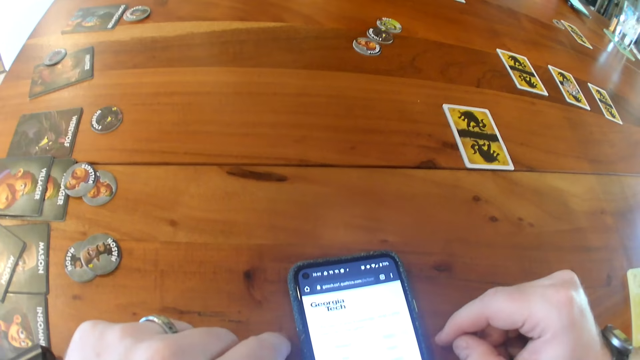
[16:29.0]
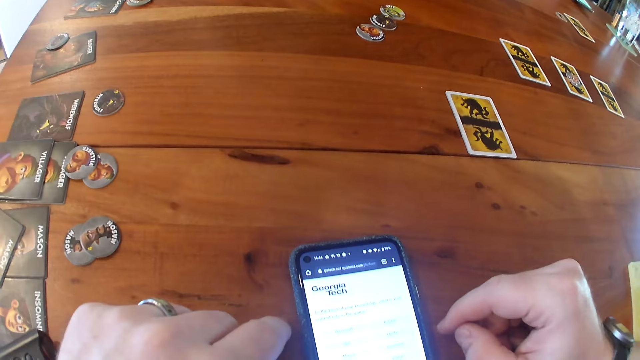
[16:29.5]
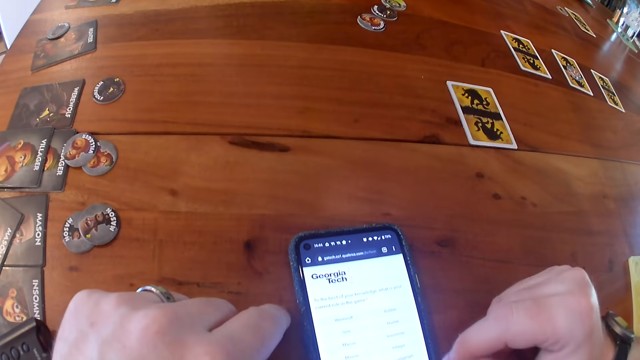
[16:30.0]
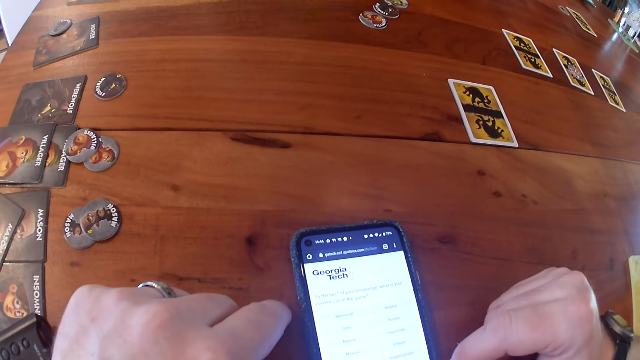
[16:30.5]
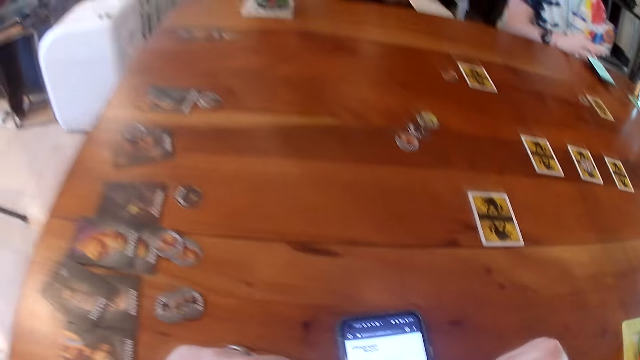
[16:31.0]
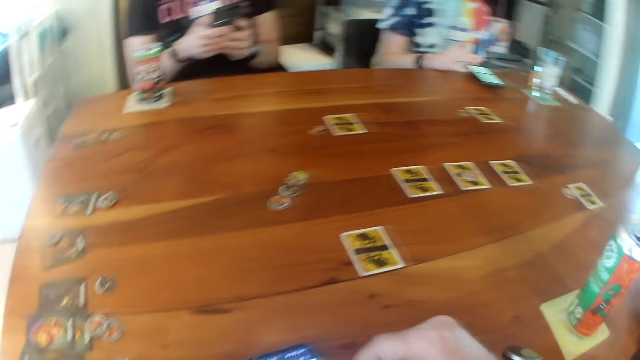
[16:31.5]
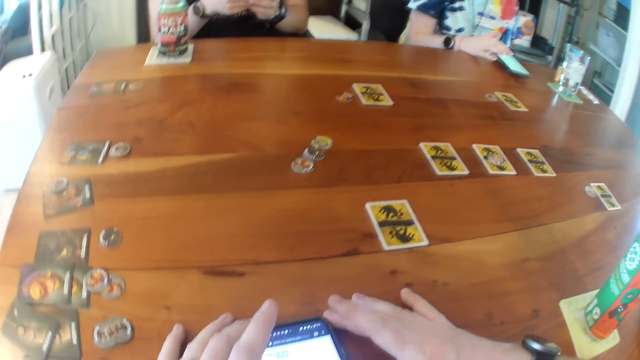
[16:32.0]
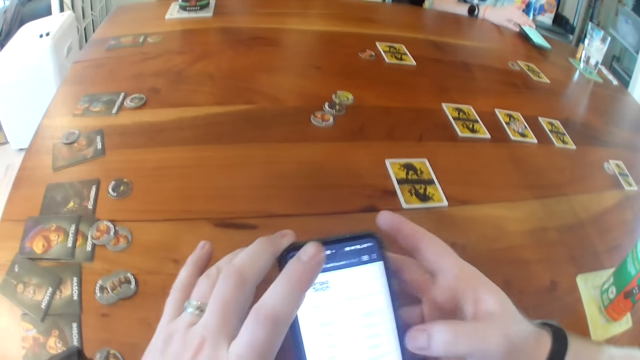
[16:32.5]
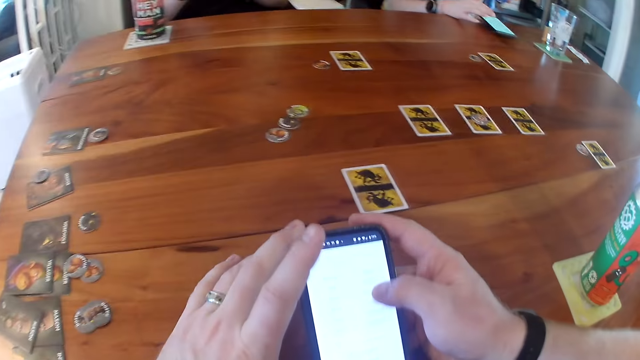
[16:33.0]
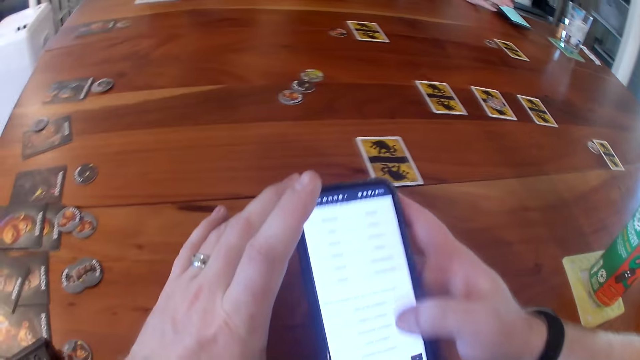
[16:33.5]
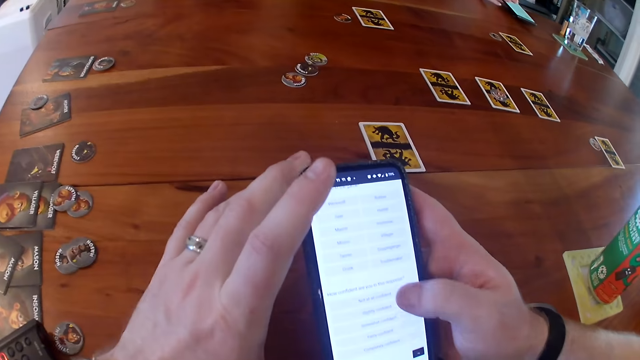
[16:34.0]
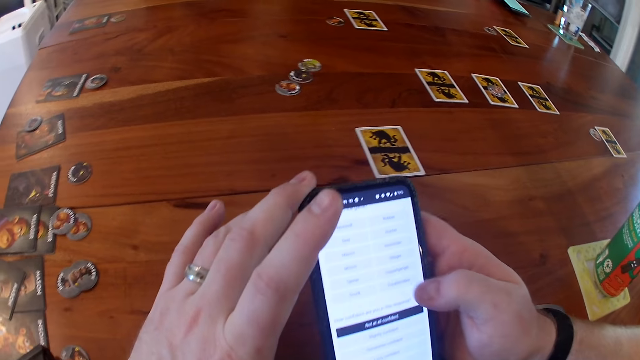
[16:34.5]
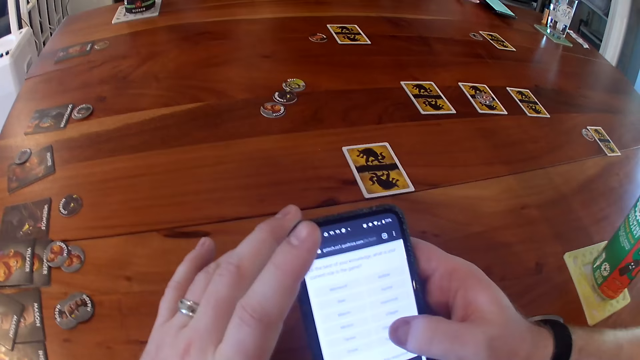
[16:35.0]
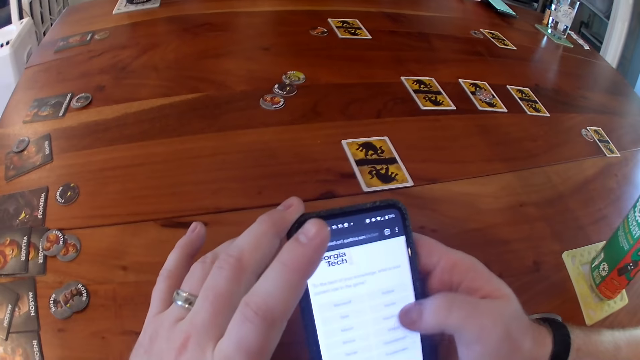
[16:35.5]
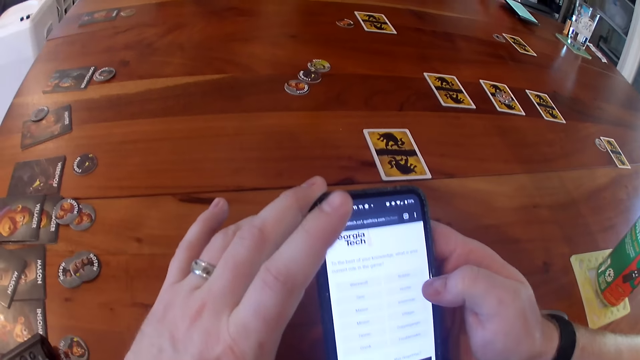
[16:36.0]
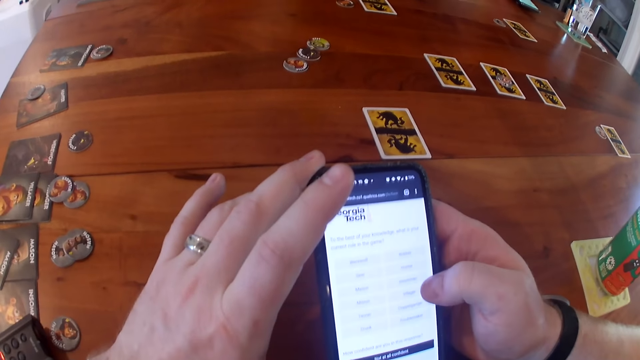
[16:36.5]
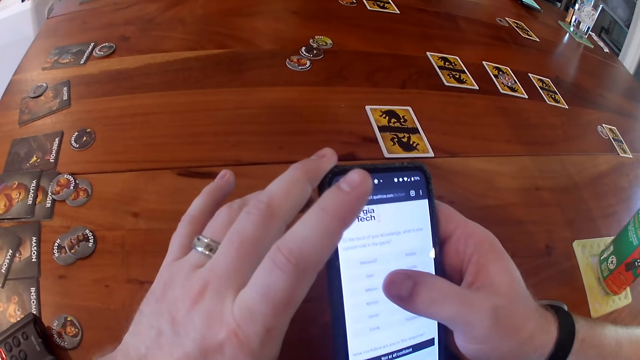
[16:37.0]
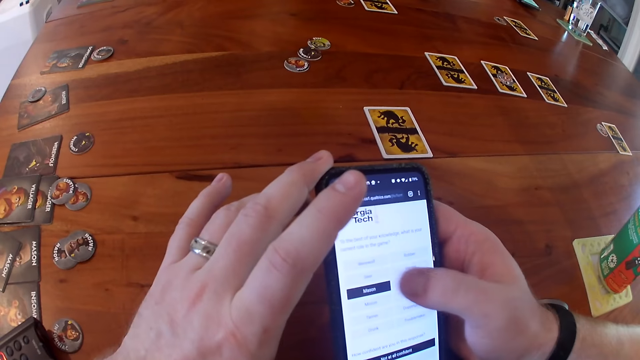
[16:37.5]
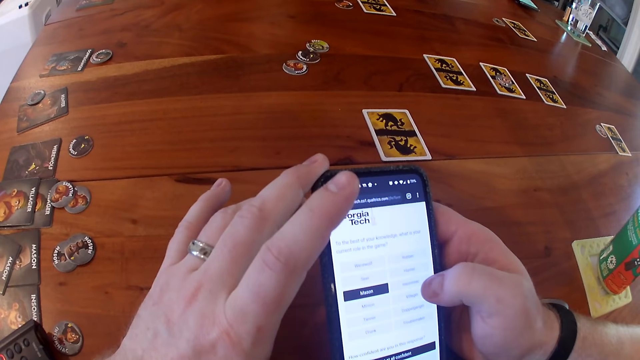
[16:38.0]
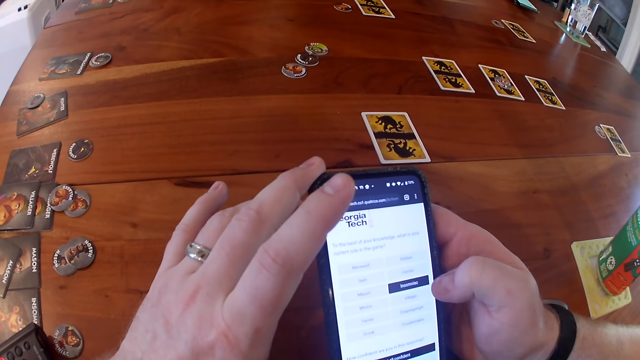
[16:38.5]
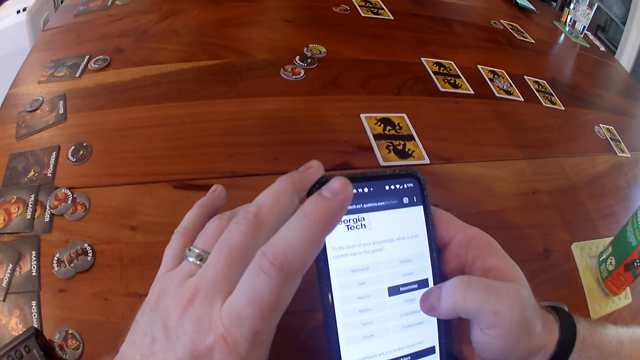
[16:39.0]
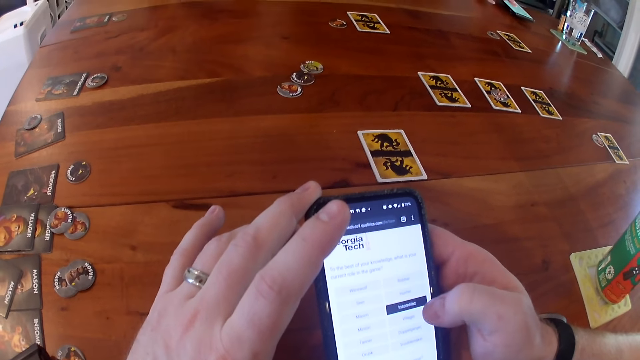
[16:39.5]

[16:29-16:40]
A woman uses a phone. The woman uses the phone again. The camera wearer takes the phone with both hands from the table. He operates the phone with his right hand.

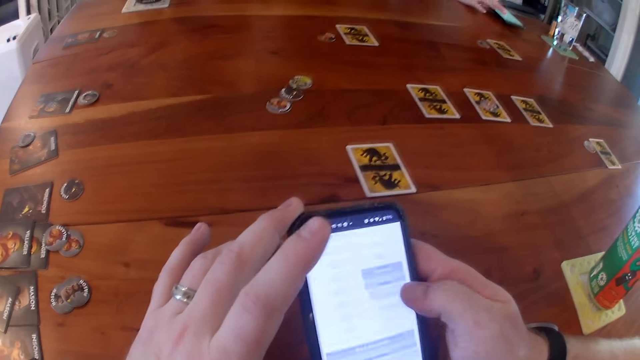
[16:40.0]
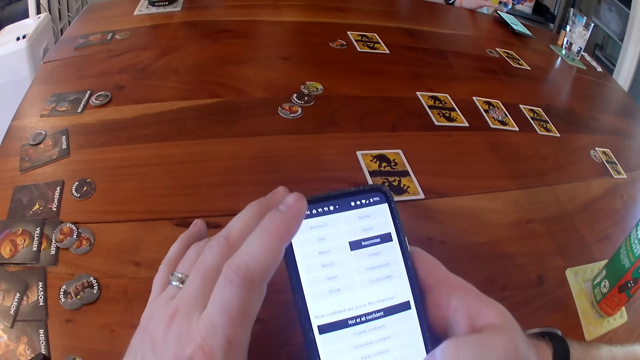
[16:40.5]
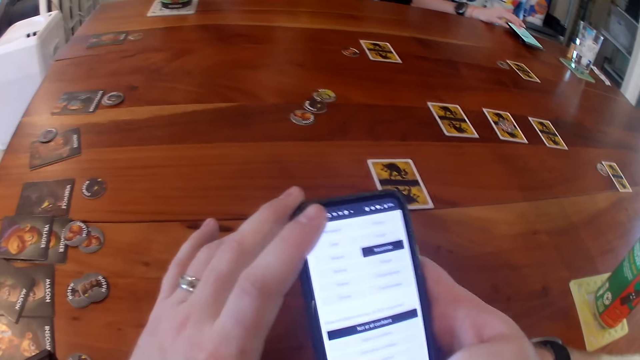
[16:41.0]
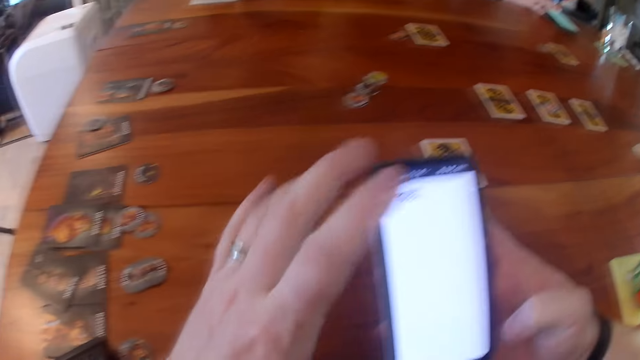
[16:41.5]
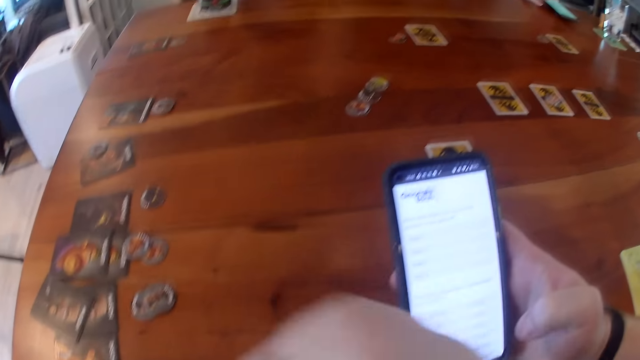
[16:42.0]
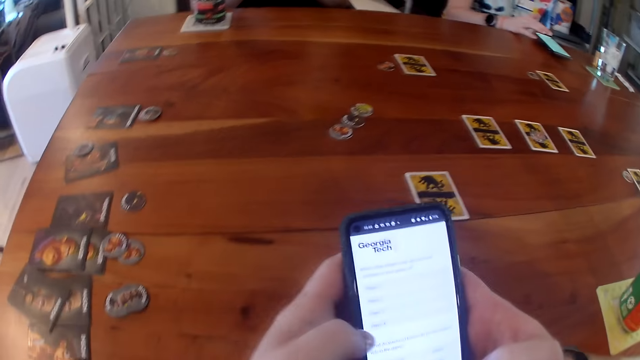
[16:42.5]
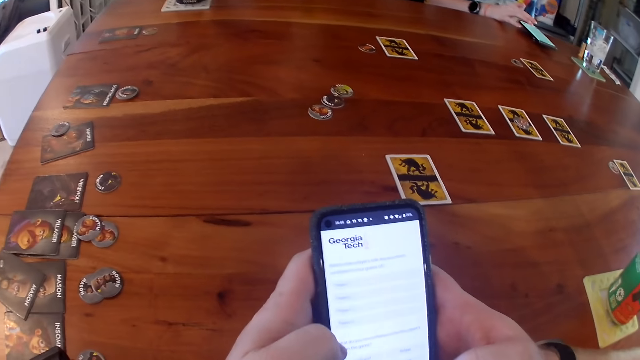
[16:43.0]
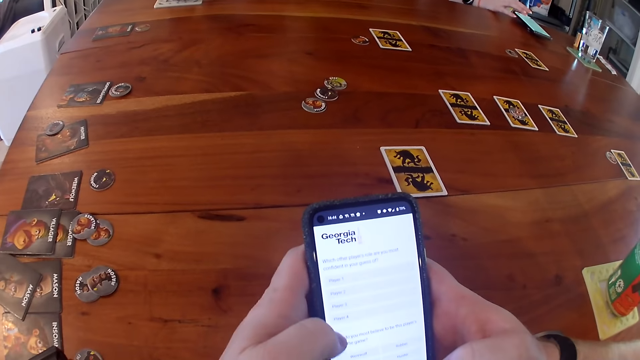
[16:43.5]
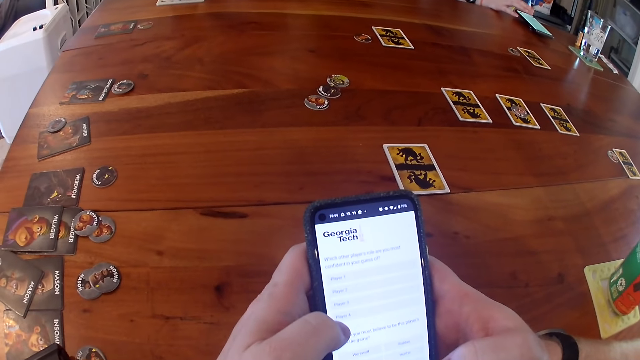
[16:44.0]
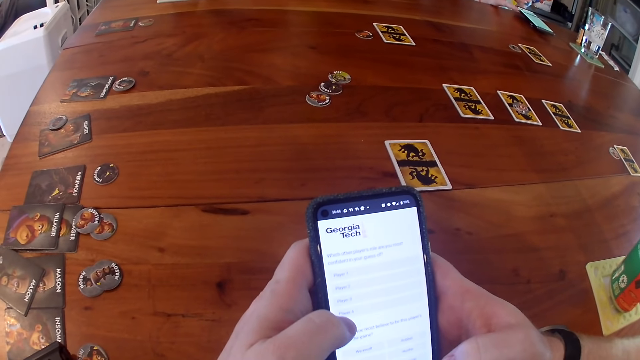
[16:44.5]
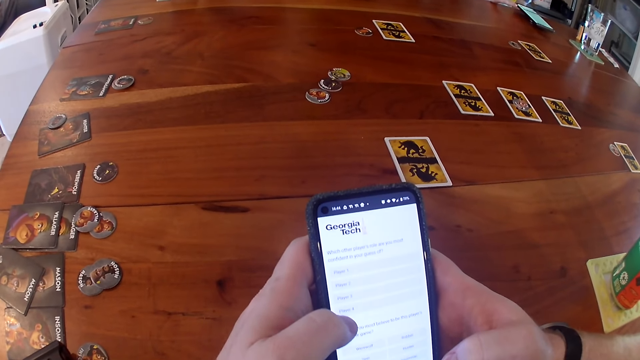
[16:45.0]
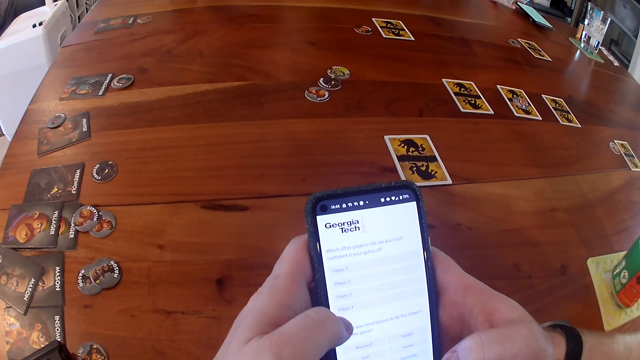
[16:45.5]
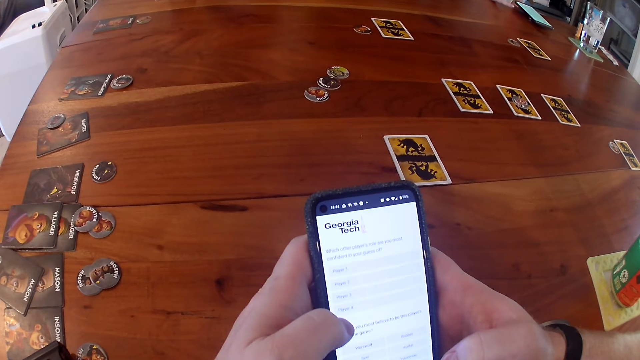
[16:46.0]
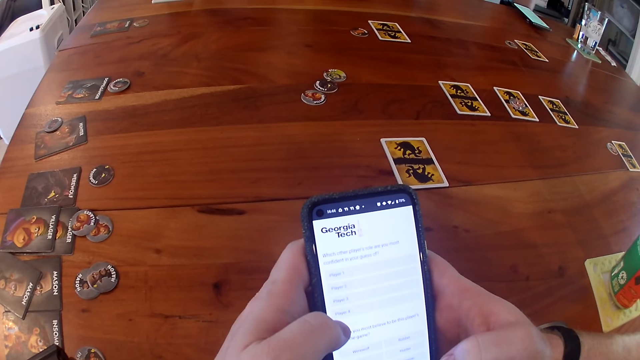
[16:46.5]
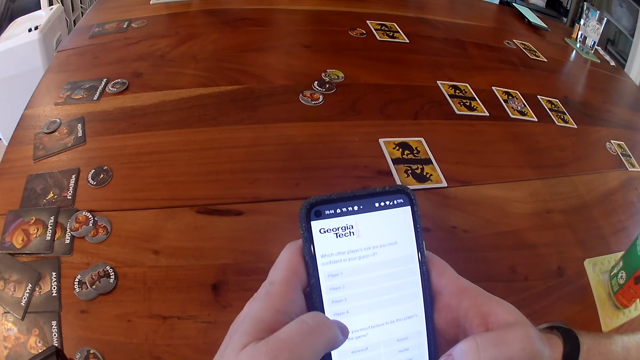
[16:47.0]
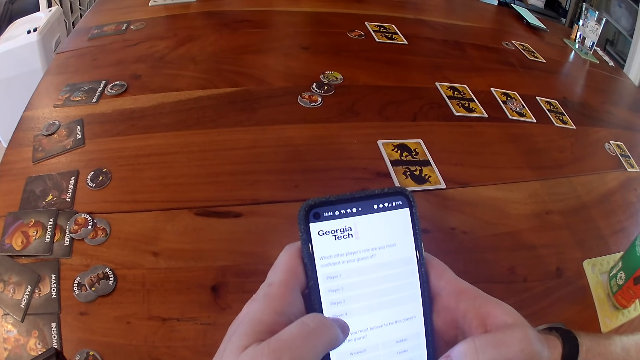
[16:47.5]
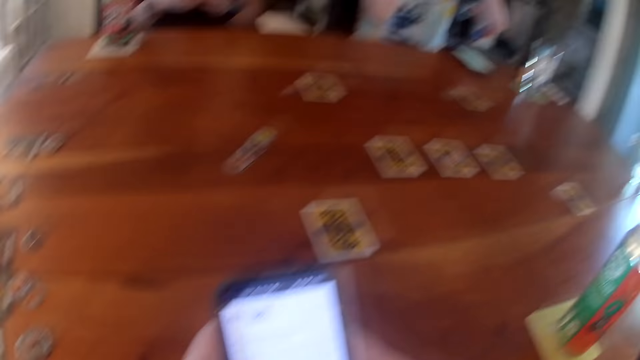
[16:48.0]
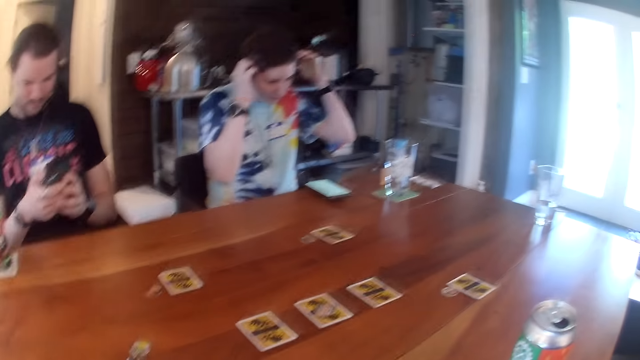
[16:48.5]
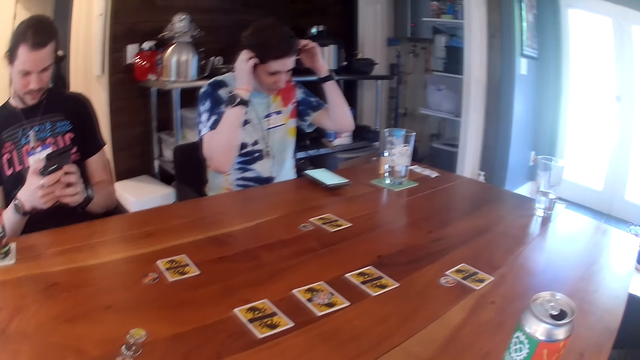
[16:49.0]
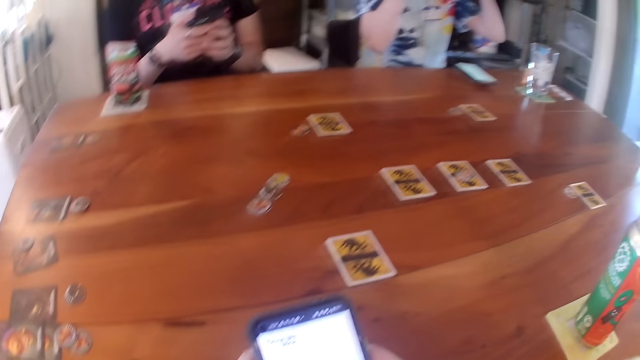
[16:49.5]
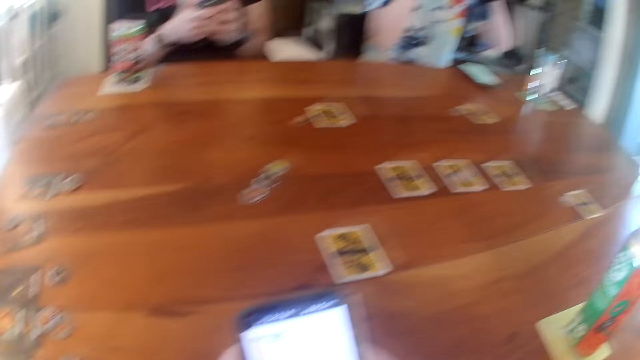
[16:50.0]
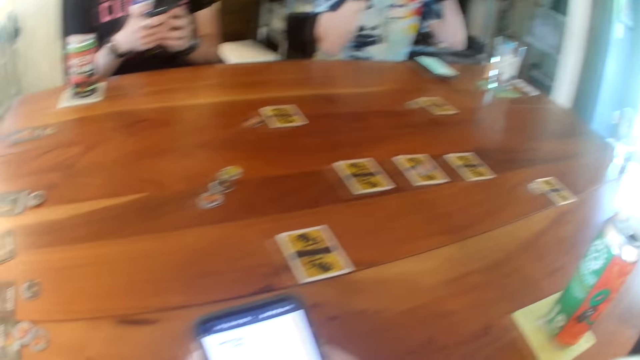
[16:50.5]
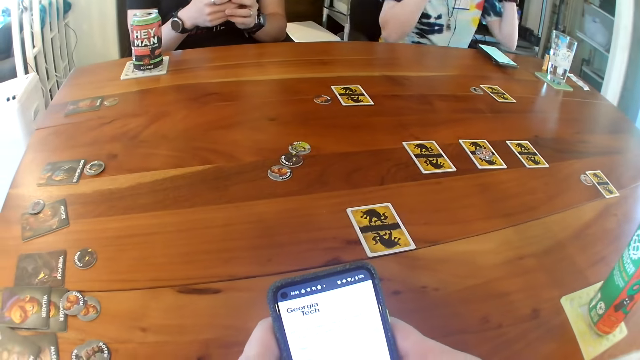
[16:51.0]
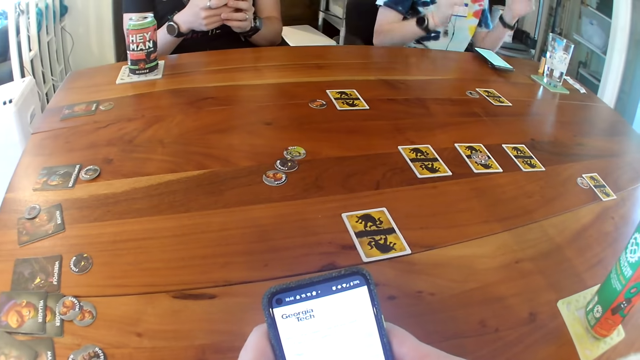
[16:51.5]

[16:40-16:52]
The camera wearer does something with the left hand. He operates the phone with his left hand. The woman adjusts the camera on her head with both hands. The camera wearer looks around. He uses the phone.
